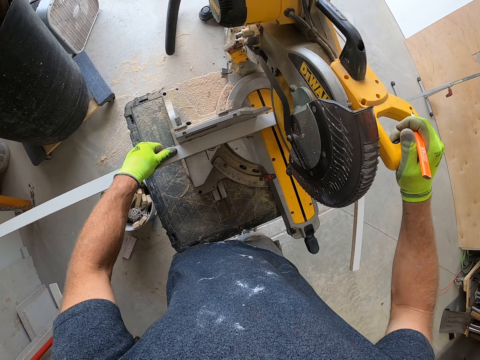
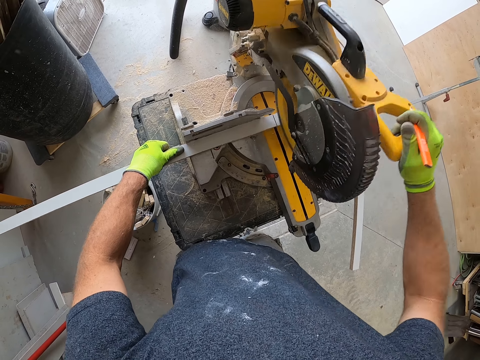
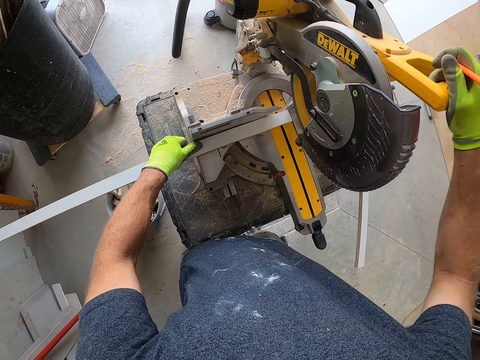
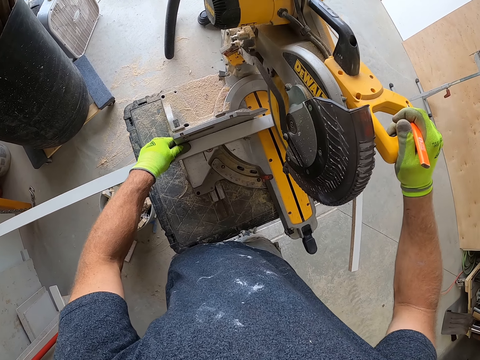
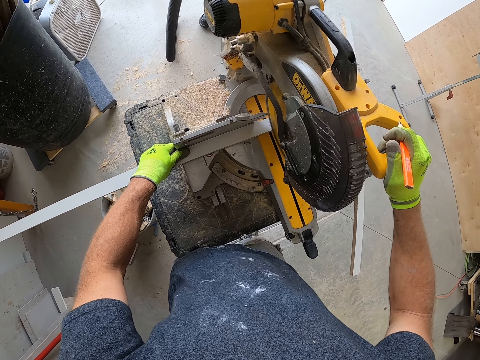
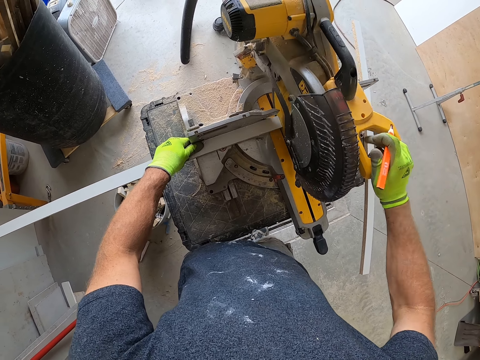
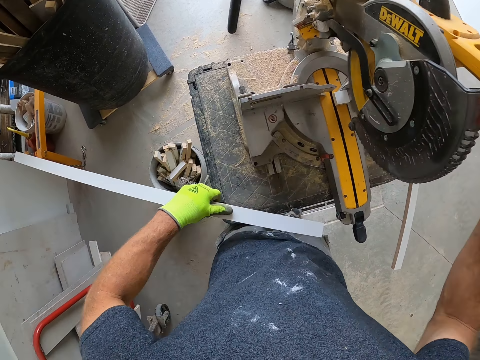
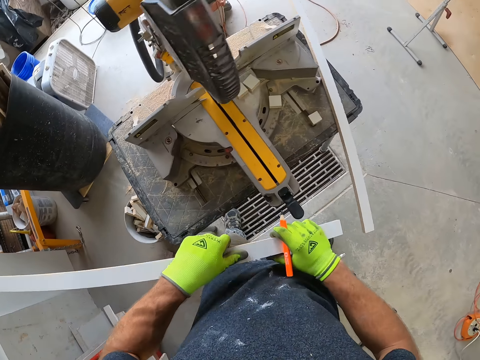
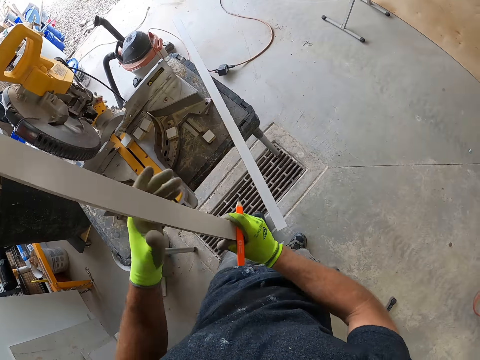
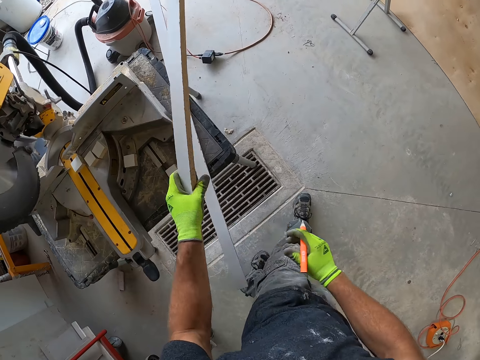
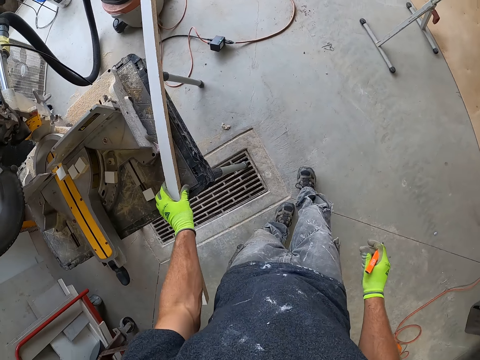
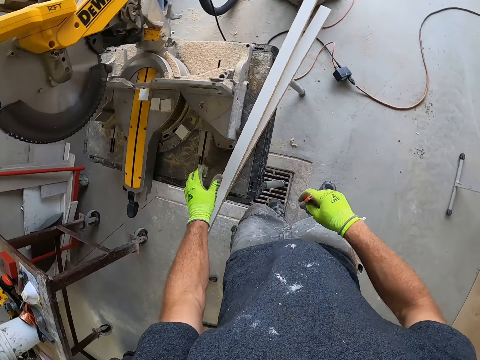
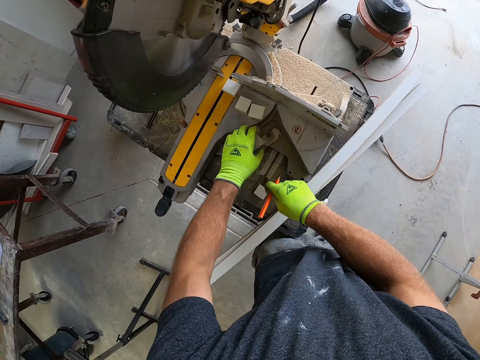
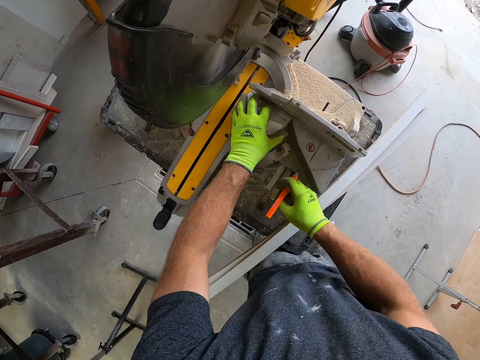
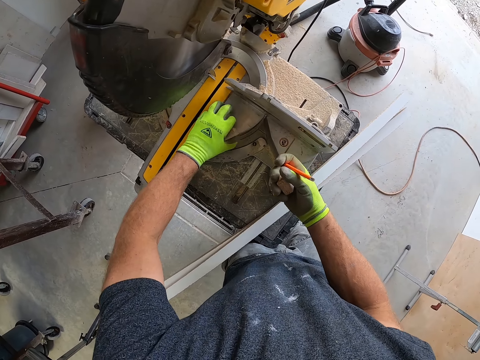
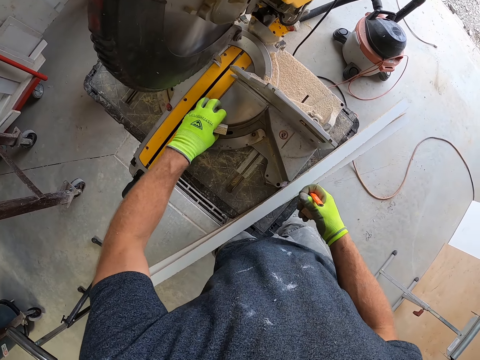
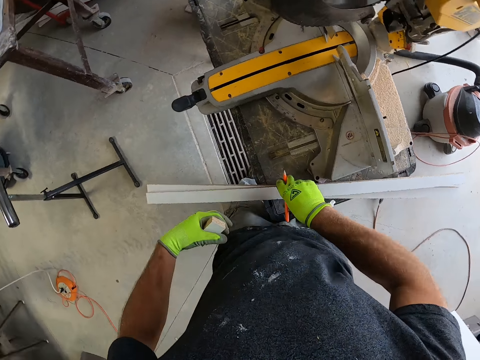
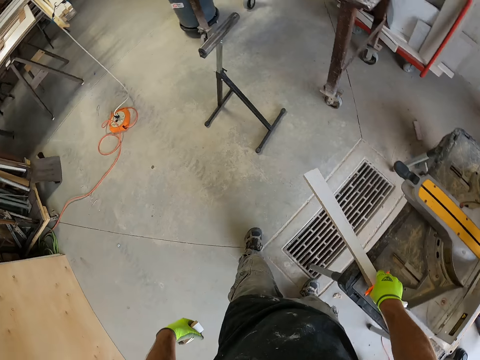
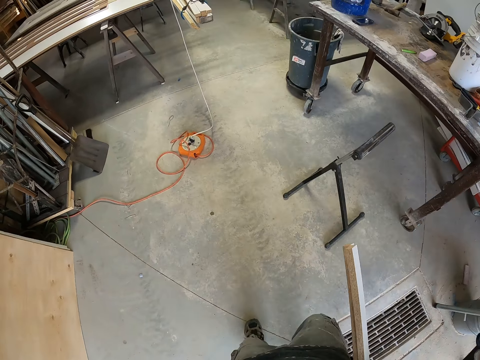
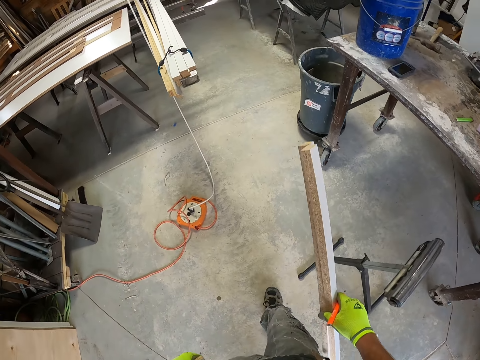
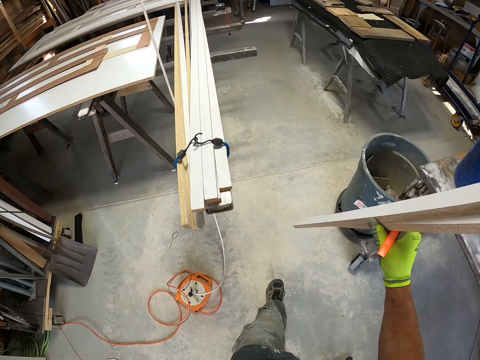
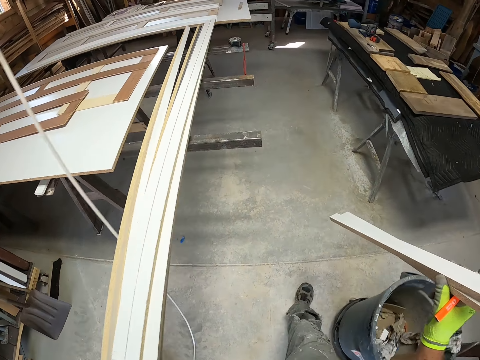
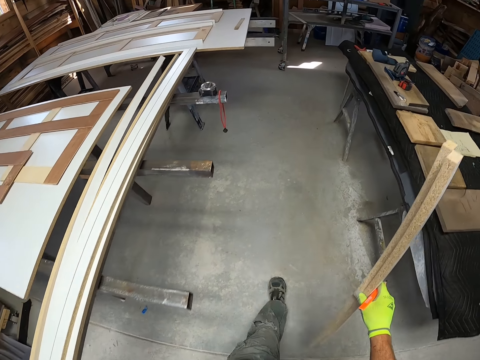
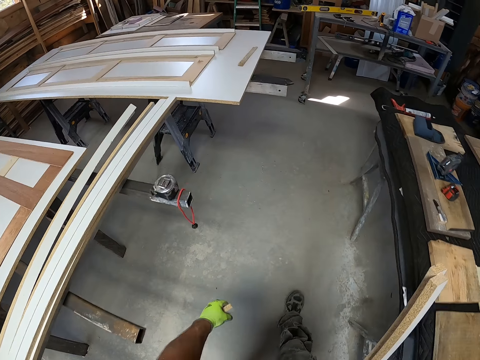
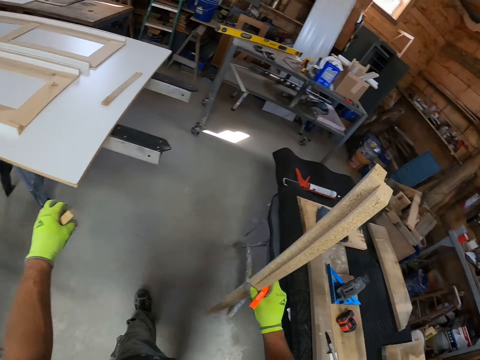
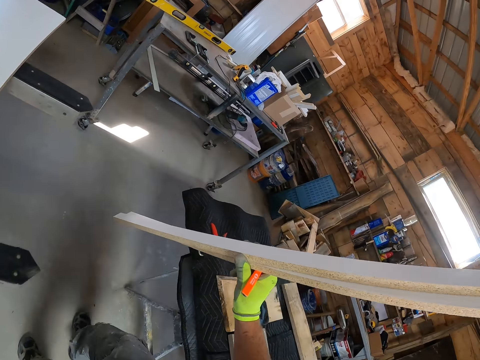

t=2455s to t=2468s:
The camera wearer cuts the piece of wood with a wood cutter. He stops cutting the piece of wood with the wood cutter. He cuts the piece of wood with the wood cutter. He holds the piece of wood. He walks on the floor. He places the marked wooden plank on top of the second wooden plank beside the circular saw. He picks the small cut-out wooden planks from the circular saw with his left hand. He lifts the two wooden planks beside the circular saw with his right hand. He walks away from the circular saw with the two wooden planks in his right hand.

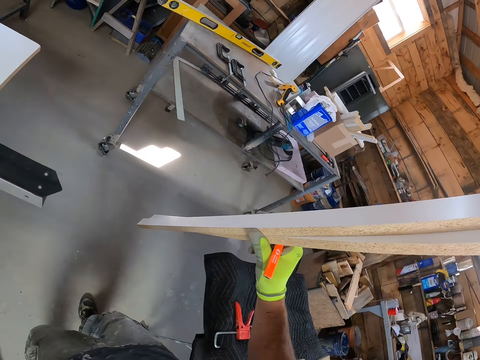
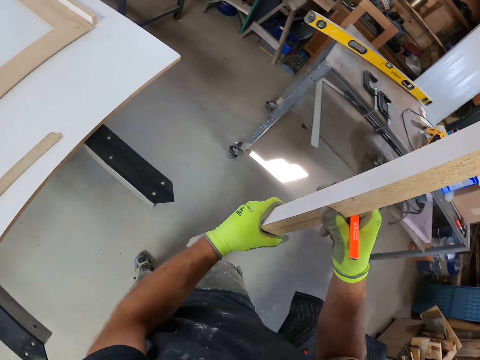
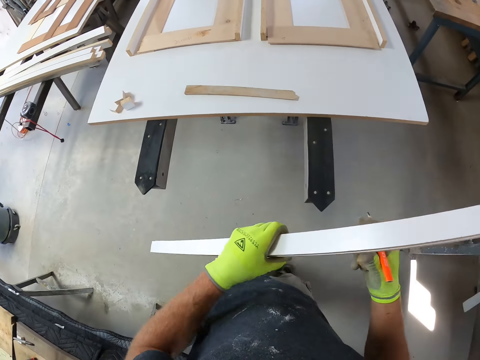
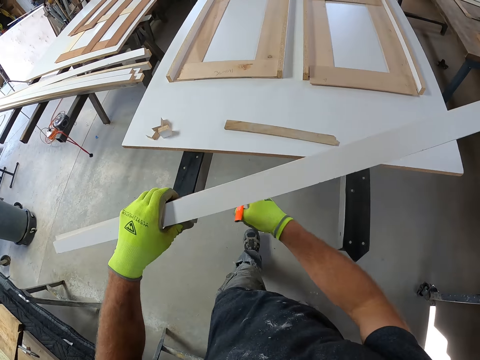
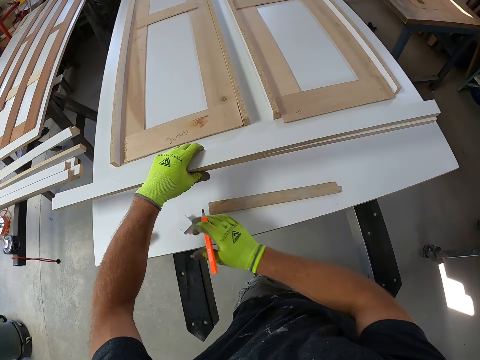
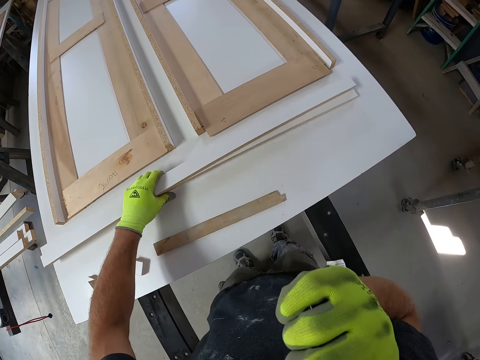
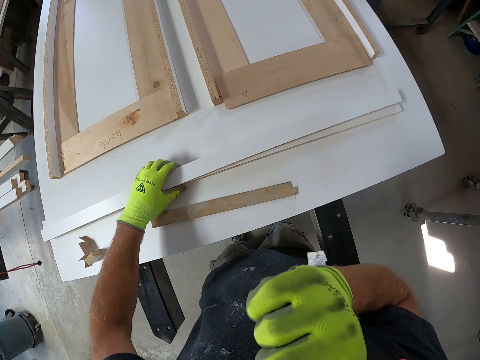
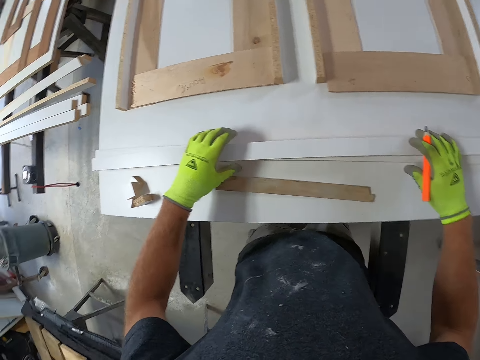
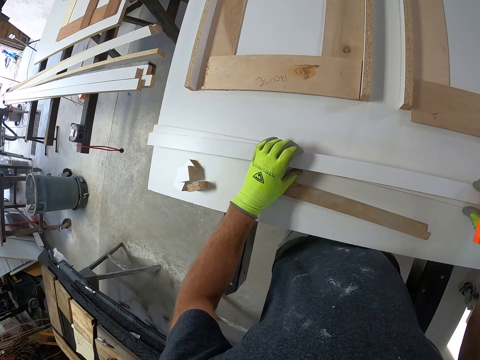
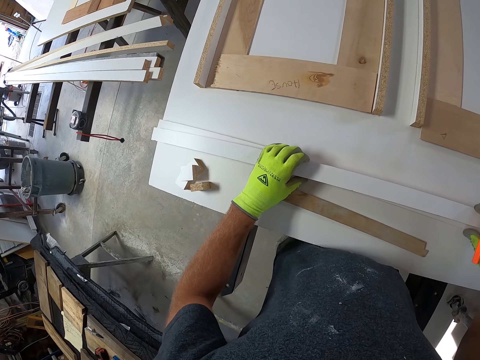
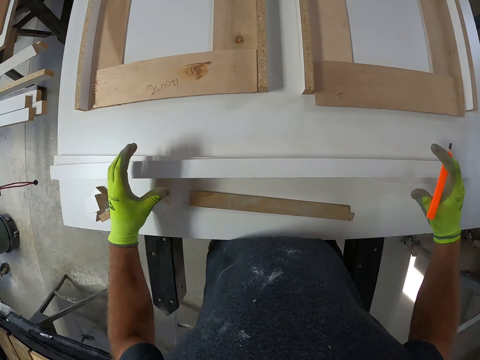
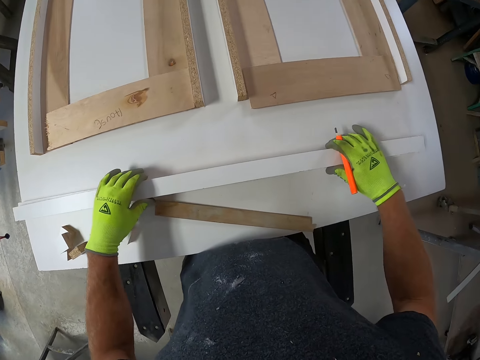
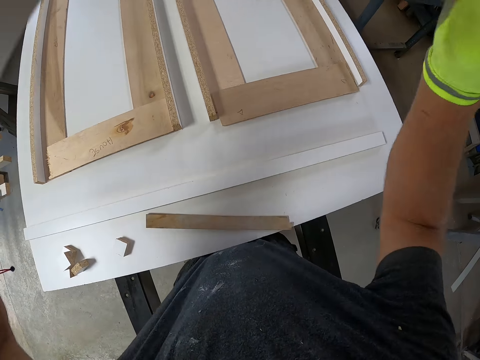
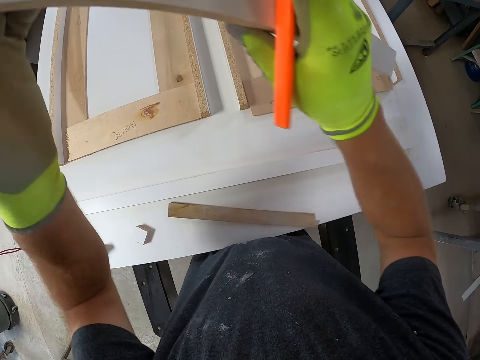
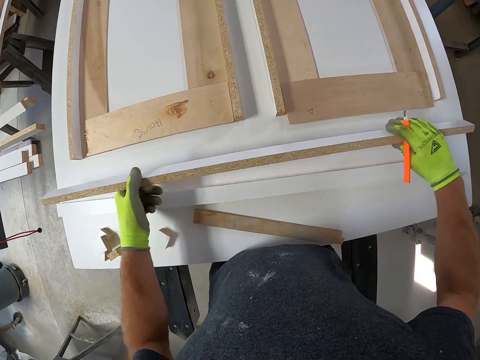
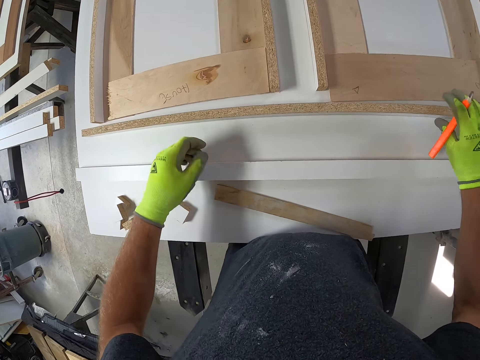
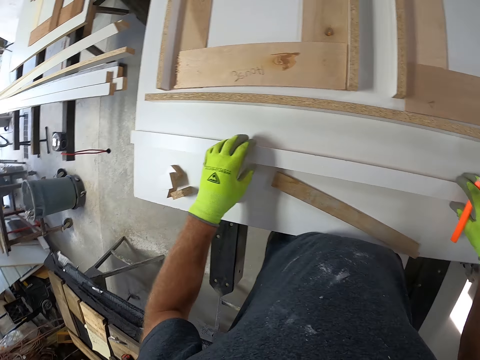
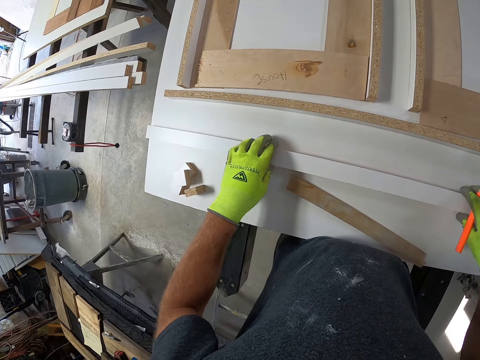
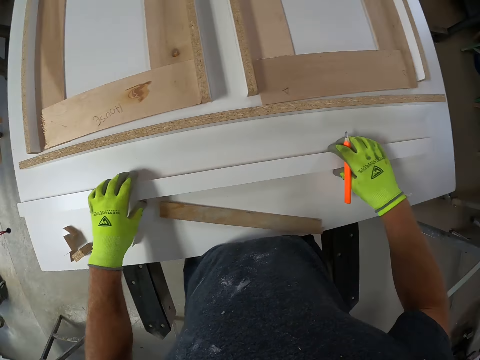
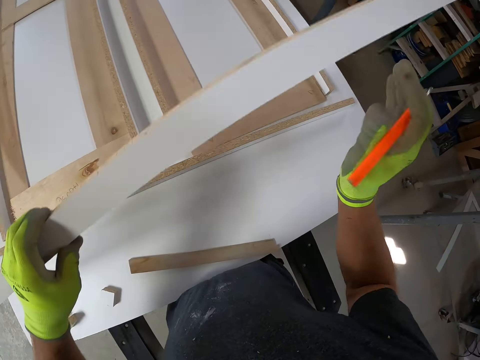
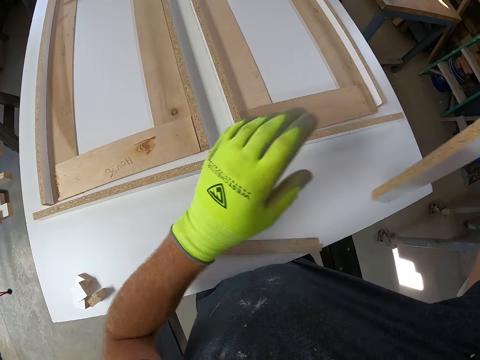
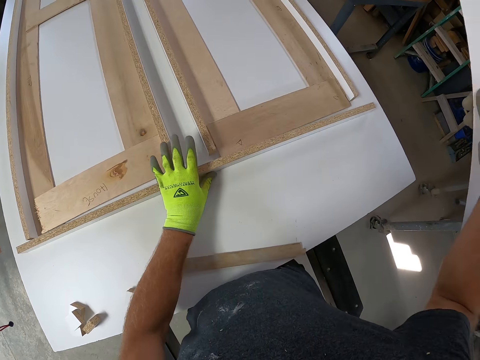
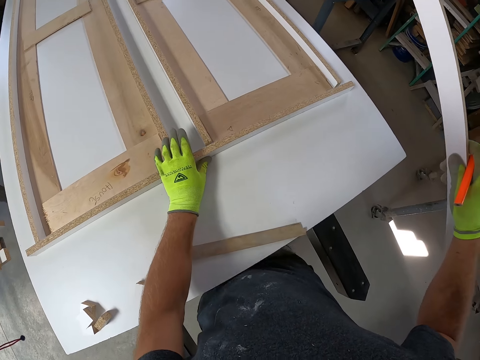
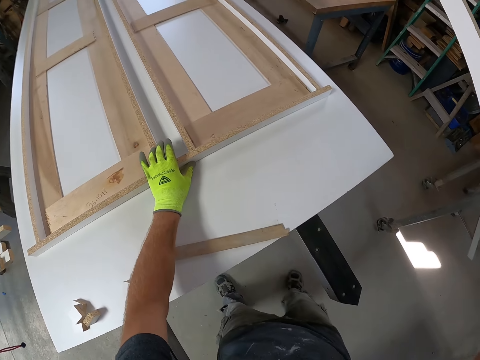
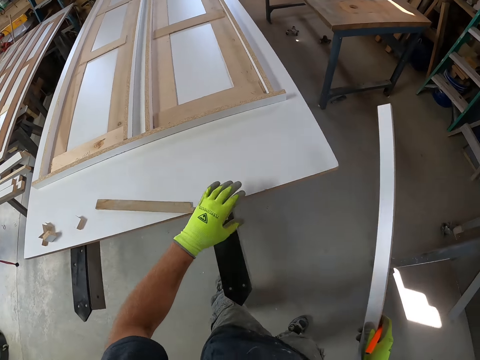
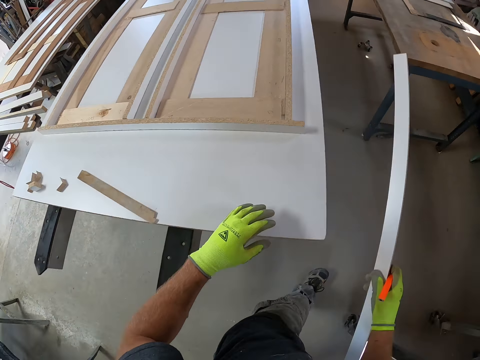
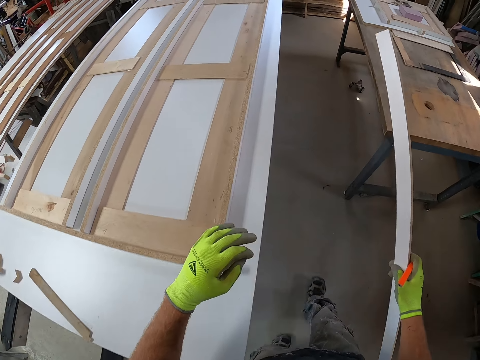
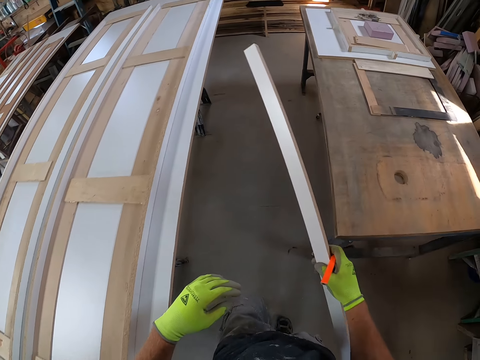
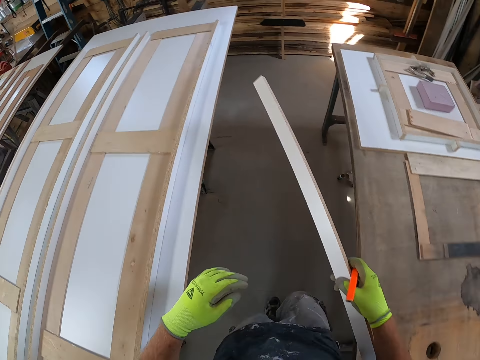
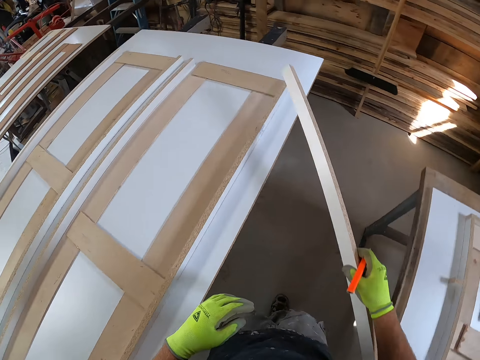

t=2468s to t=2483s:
The camera wearer passes the two wooden planks to his left hand. He stands on the floor. He drops the two wooden planks on a work bench with his left hand. He touches his face with his right hand. He holds the two wooden planks with his two hands on the work bench. He rotates the piece of wood with his hands. He lifts one of the wooden planks with his two hands. He drops the wooden plank on the work bench with his two hands. He holds the second wooden plank with his two hands on the work bench. He lifts the second wooden plank with his two hands. He adjusts the first wooden plank on the work bench with his left hand. He walks away from the work bench with the second wooden plank in his right hand.
